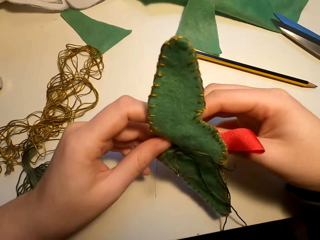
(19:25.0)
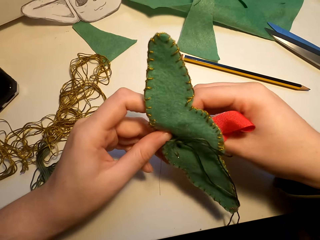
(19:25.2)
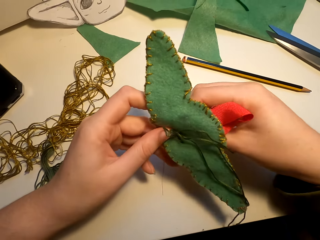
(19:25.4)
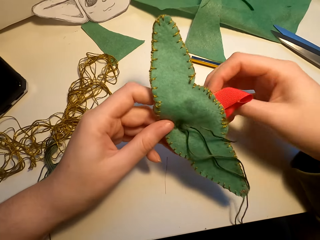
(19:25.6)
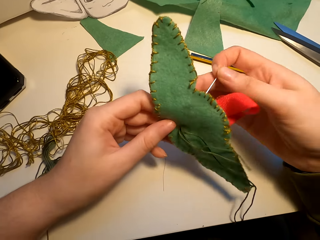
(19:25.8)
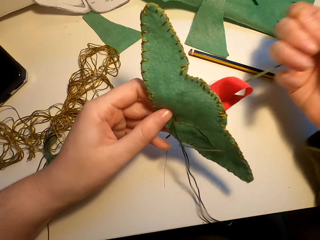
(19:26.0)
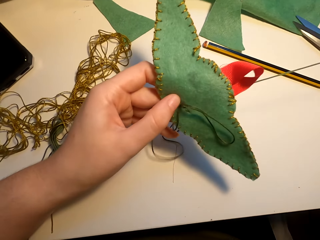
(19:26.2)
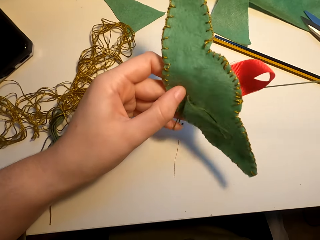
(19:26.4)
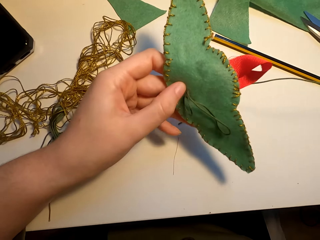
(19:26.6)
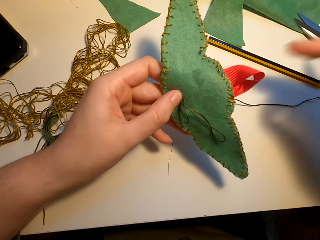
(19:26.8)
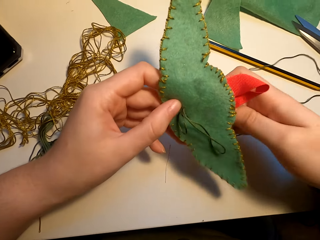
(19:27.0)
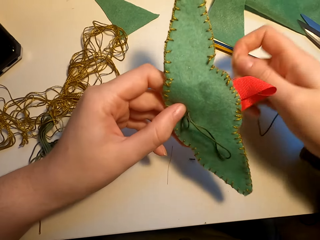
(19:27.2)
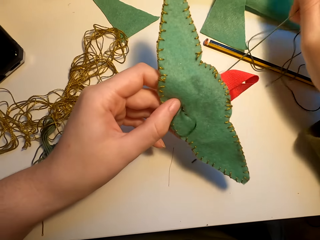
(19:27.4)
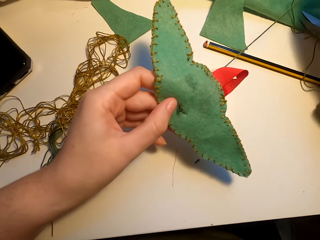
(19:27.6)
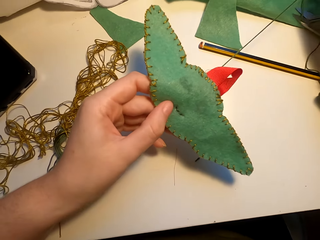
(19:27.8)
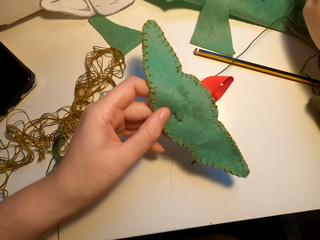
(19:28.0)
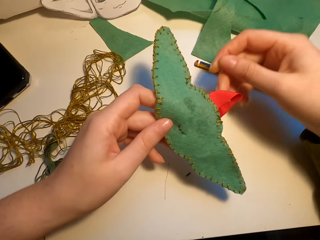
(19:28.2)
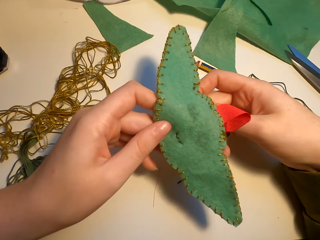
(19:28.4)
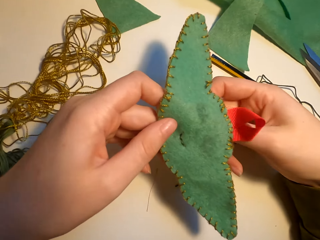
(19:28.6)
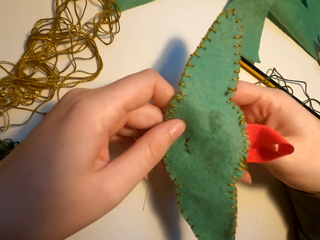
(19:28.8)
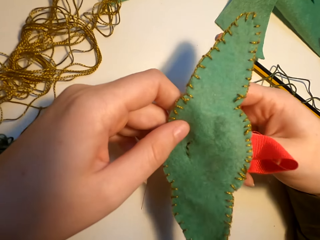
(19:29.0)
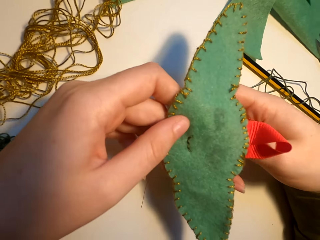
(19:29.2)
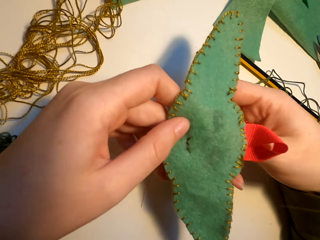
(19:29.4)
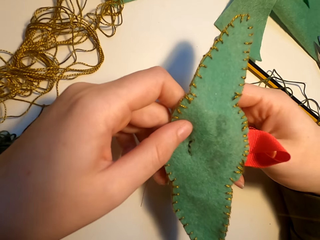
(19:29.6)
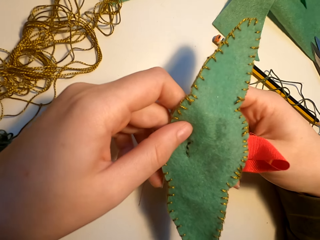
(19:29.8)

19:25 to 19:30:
The camera wearer sews the fabric.

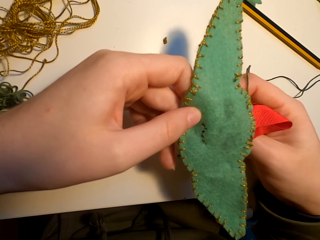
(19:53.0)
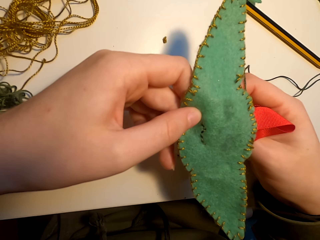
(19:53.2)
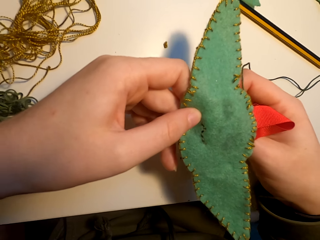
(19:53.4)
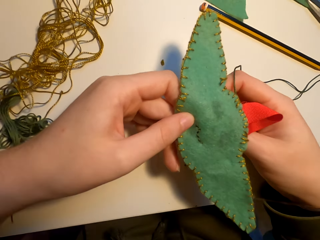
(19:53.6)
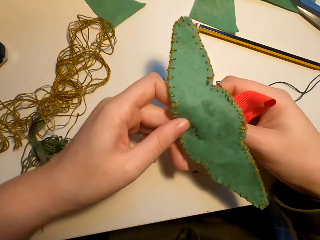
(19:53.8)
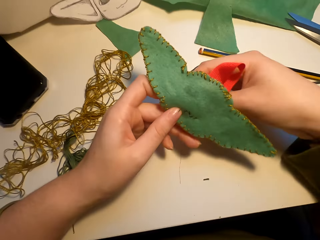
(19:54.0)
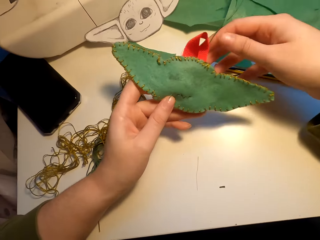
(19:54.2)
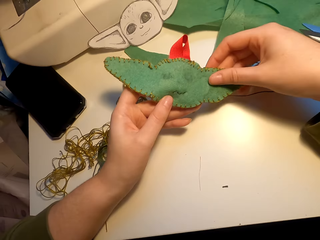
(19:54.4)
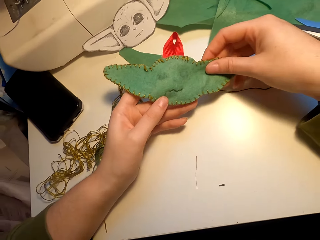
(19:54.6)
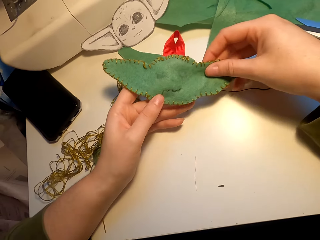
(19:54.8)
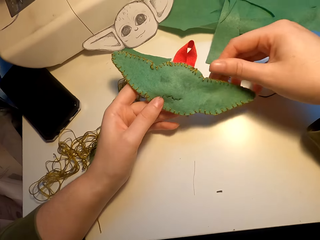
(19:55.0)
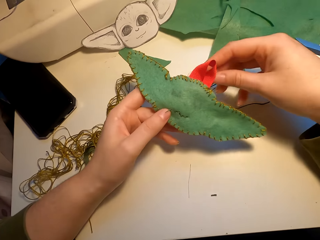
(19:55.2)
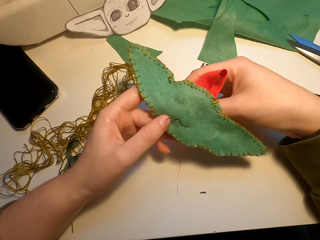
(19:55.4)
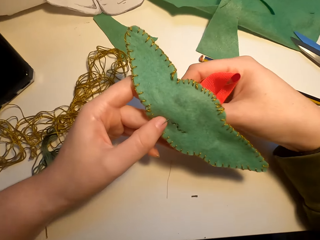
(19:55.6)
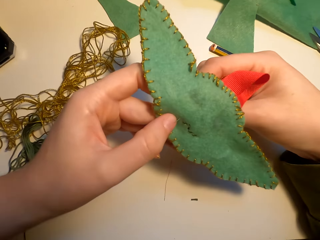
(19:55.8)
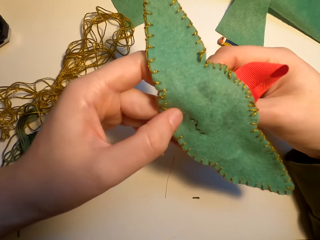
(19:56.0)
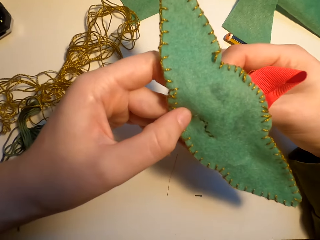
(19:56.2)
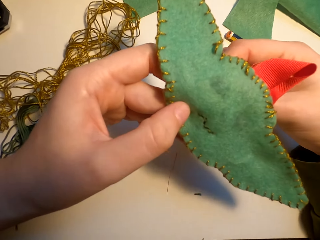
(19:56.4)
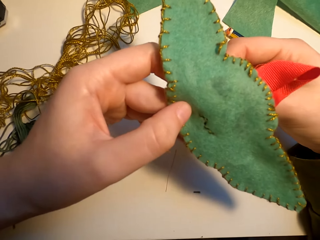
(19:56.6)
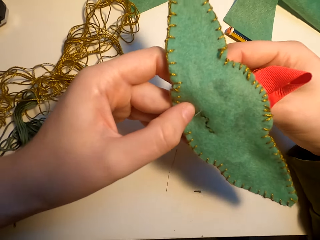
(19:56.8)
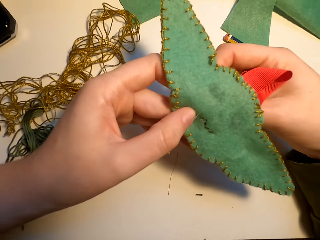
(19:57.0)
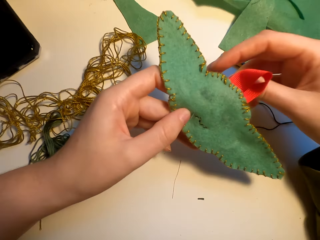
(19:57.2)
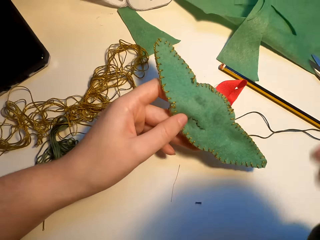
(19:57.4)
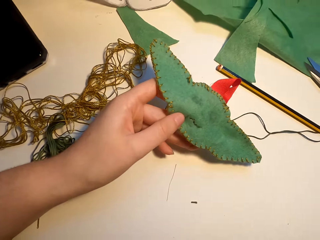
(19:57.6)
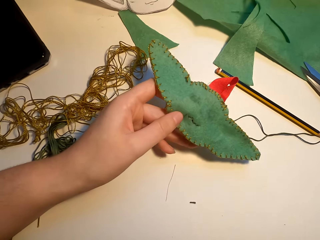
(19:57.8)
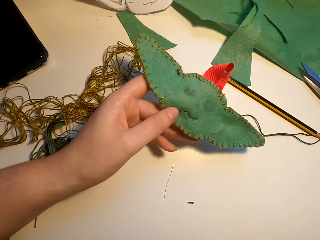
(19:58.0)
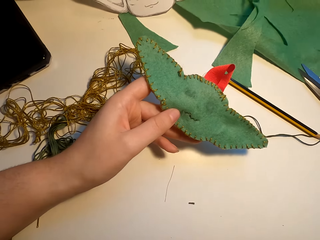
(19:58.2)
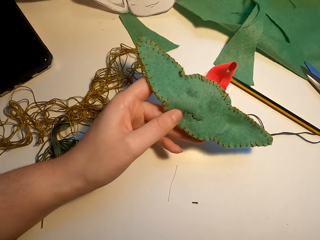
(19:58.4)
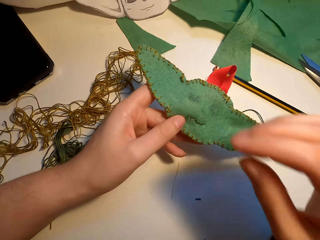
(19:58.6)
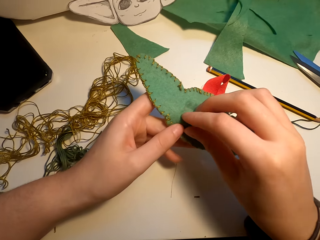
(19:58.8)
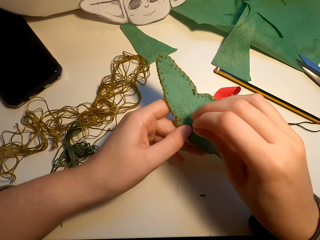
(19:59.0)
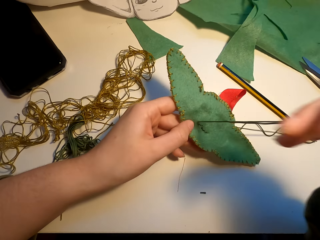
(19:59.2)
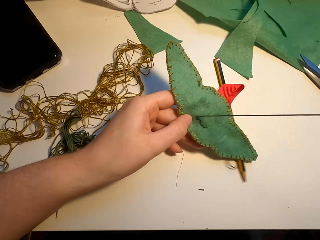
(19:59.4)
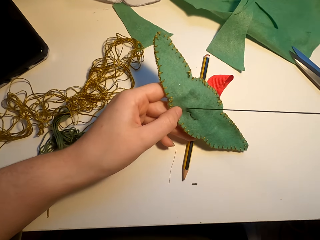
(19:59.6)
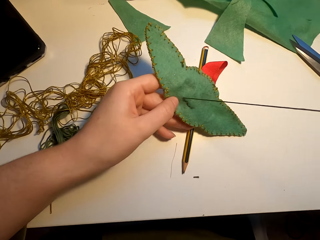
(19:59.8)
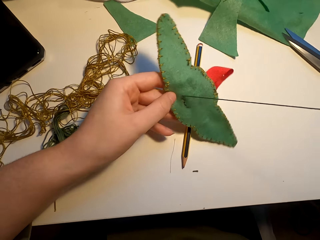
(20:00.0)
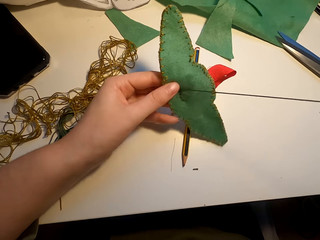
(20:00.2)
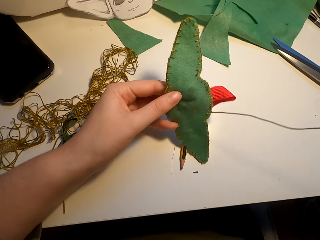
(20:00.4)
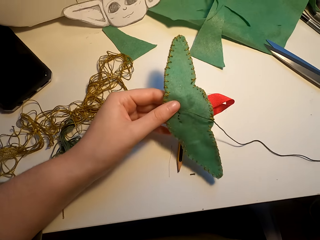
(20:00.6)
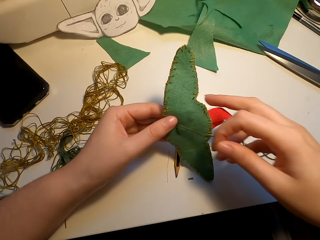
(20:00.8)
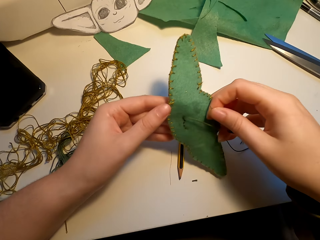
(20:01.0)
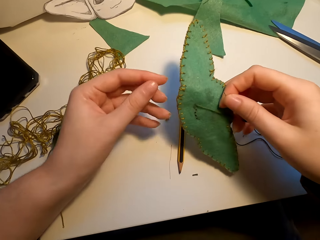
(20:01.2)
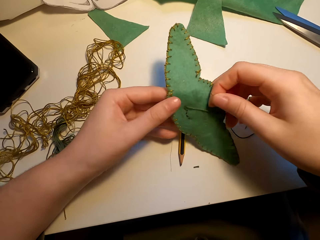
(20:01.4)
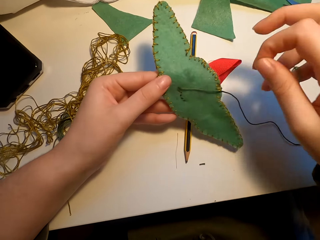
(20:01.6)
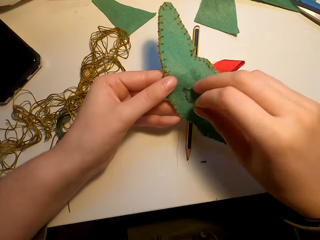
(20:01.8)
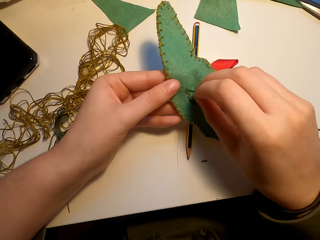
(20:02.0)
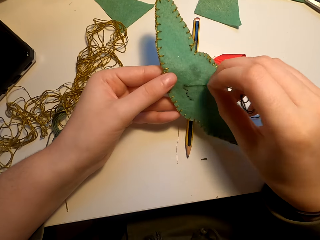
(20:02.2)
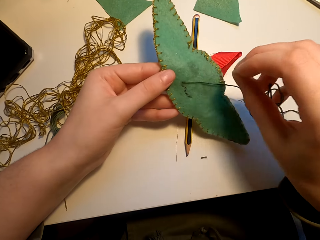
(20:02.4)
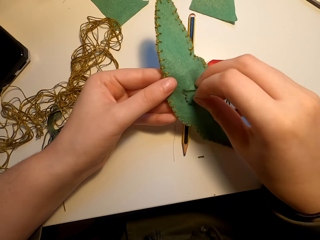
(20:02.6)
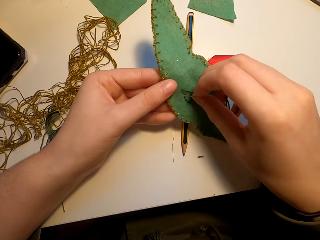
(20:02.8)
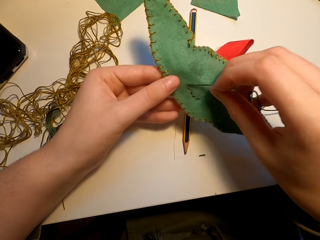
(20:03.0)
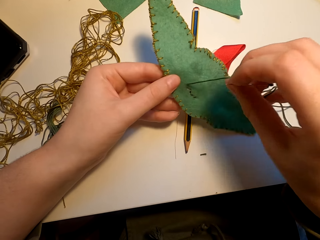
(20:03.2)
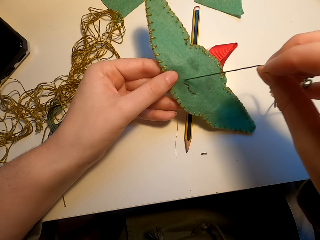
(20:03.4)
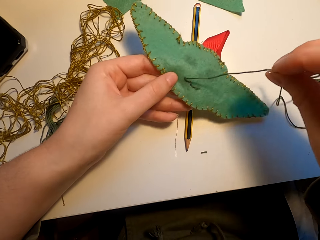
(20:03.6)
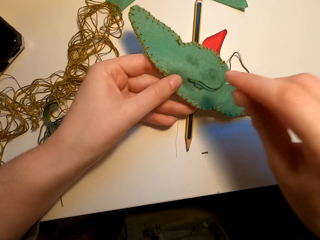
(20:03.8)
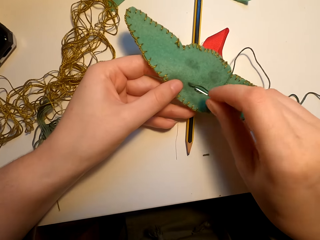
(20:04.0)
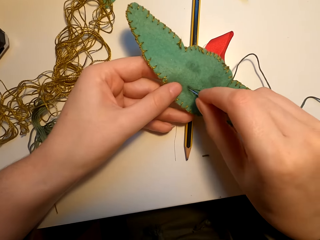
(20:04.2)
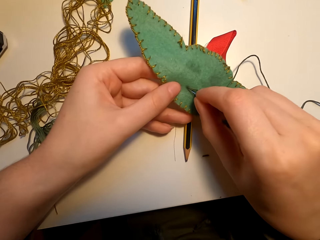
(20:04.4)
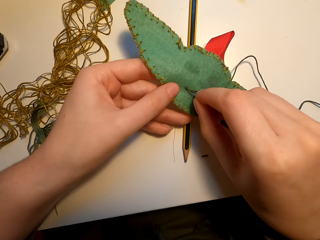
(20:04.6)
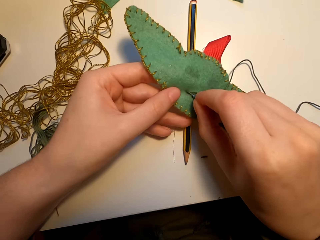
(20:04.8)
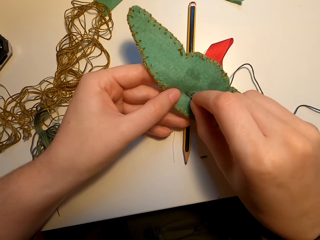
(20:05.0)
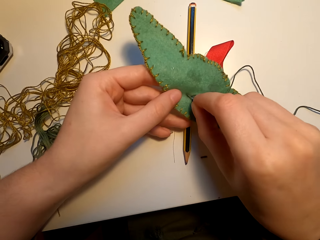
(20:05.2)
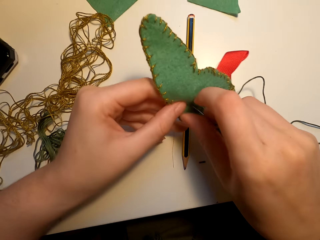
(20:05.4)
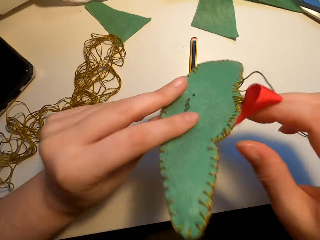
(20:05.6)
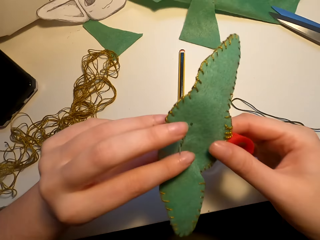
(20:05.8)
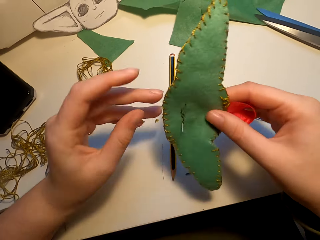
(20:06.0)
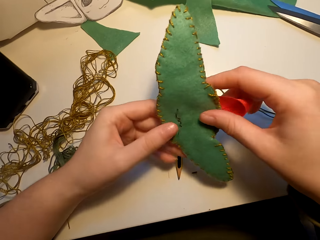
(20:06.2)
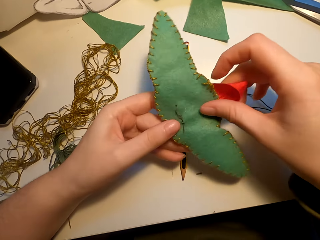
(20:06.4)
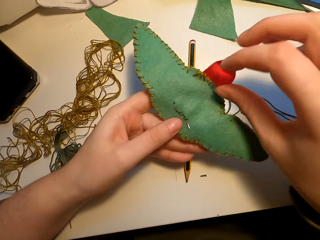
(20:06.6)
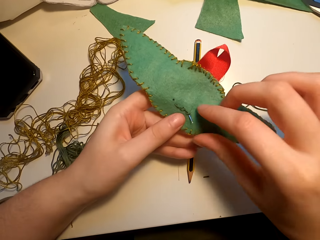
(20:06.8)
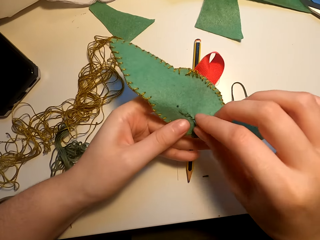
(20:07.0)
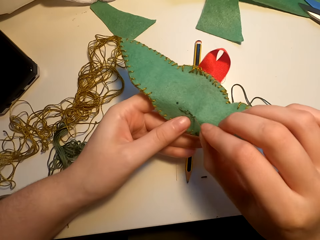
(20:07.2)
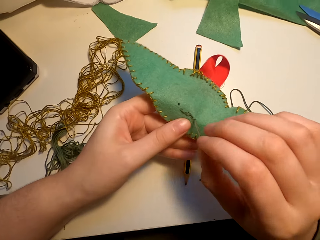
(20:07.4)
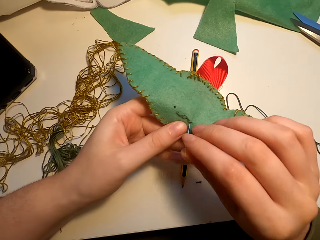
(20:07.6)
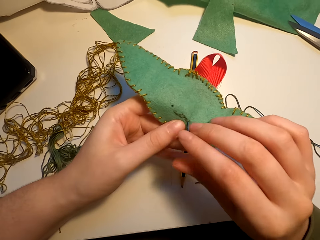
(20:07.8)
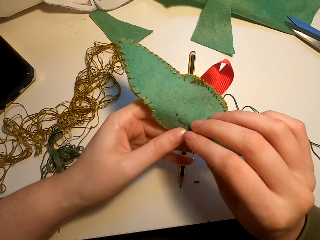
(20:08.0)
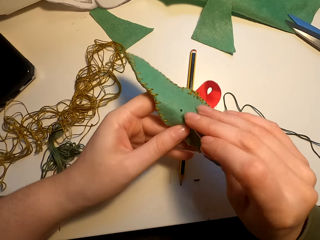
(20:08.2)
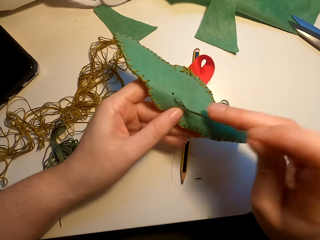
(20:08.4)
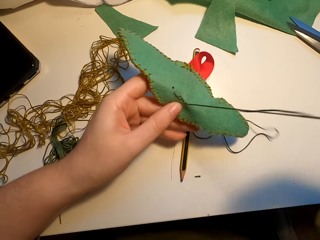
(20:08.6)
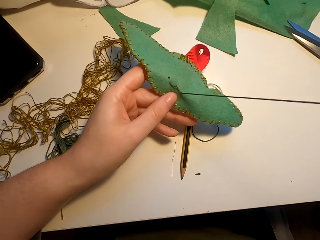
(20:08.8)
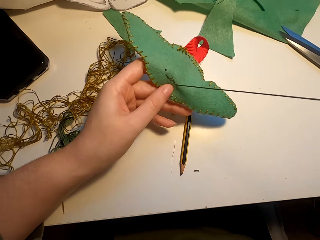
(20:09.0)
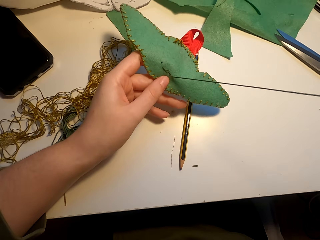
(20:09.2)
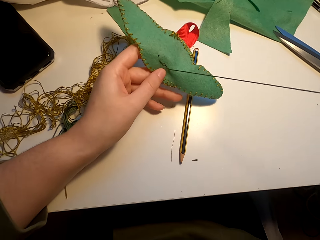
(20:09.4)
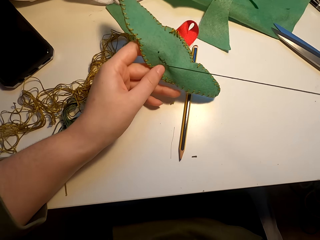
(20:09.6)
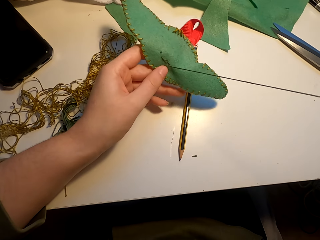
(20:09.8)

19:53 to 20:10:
The camera wearer aligns the fabric. They sew the fabric with a needle. They do something. They straighten the thread. They align the fabric. They straighten the thread. They sew the thread. They turn the fabric. They sew the fabric.
